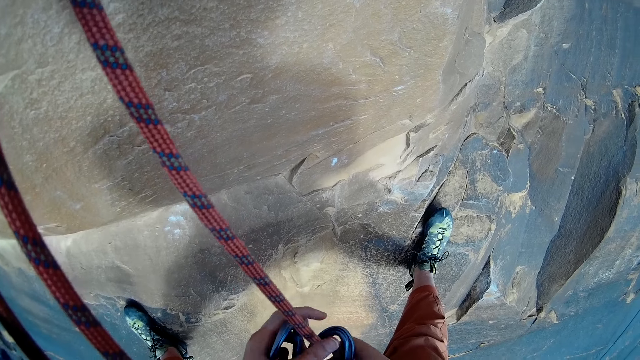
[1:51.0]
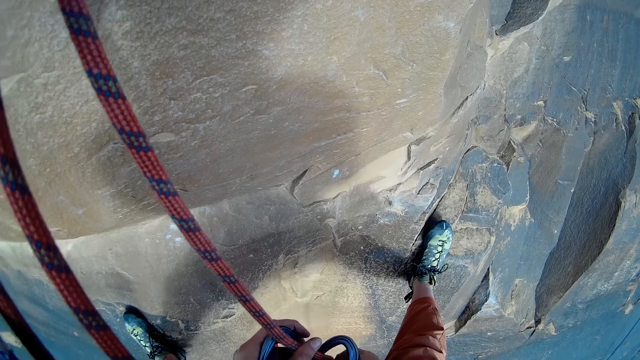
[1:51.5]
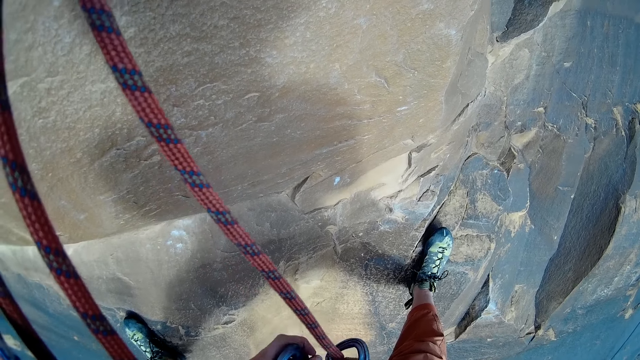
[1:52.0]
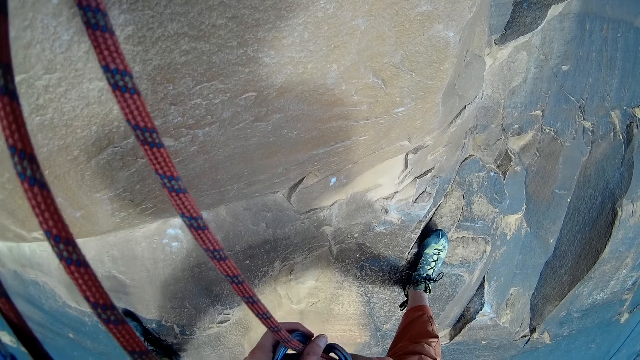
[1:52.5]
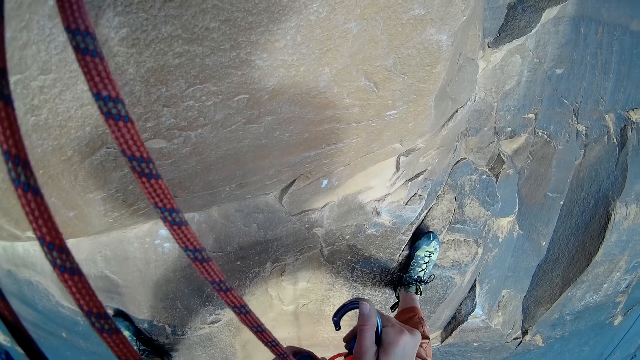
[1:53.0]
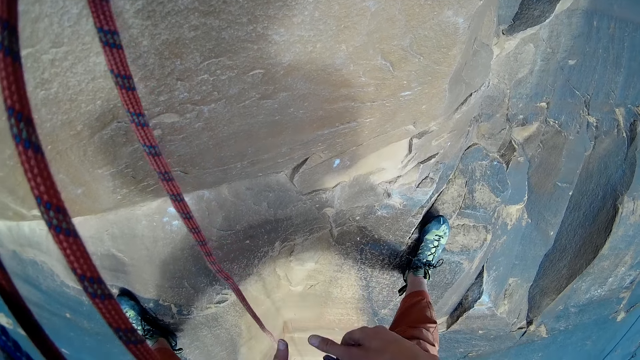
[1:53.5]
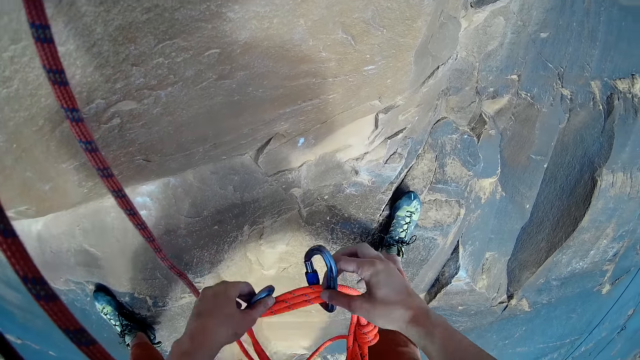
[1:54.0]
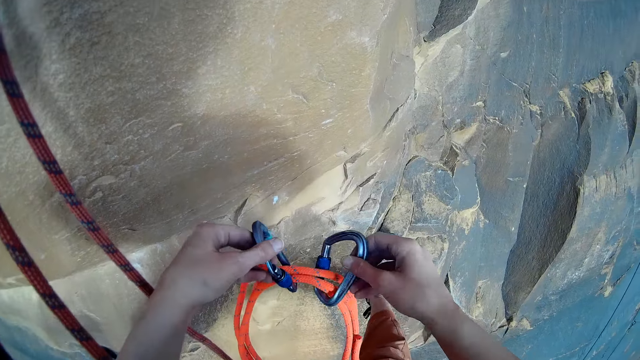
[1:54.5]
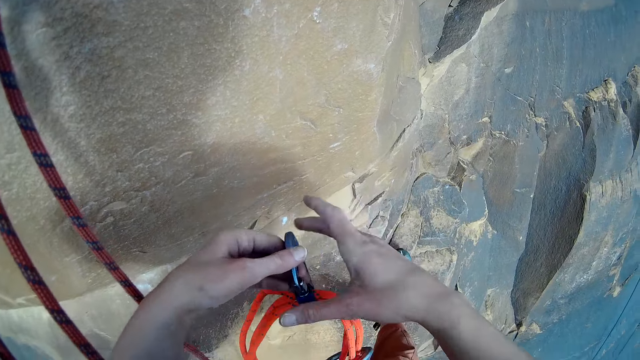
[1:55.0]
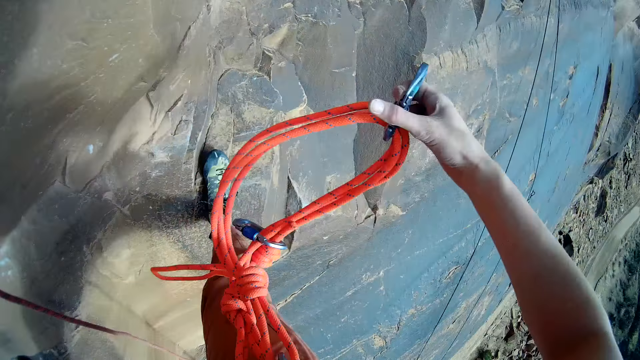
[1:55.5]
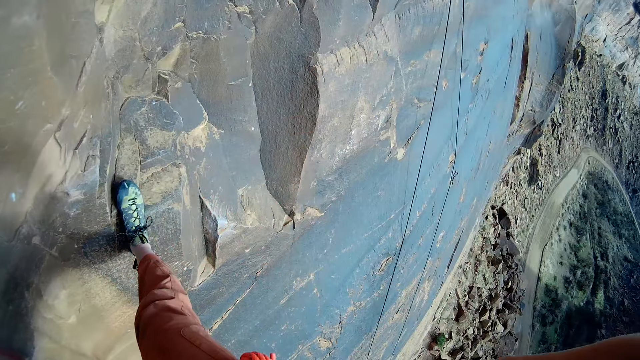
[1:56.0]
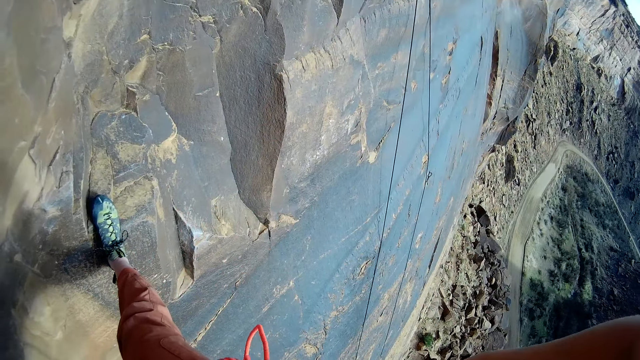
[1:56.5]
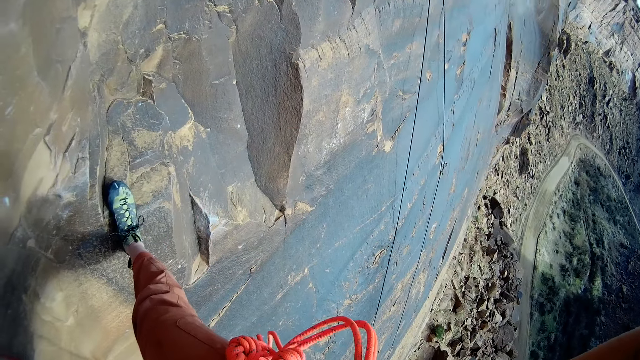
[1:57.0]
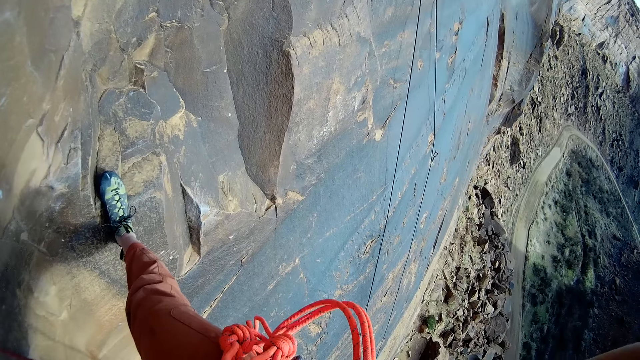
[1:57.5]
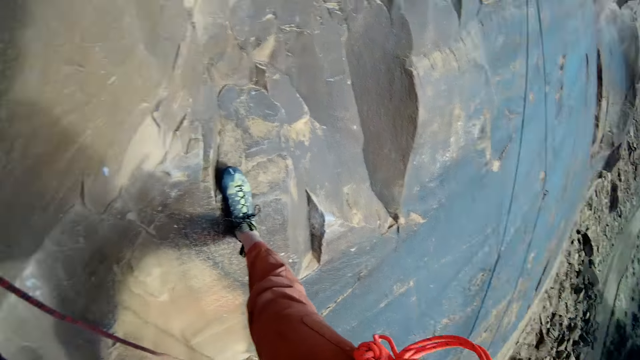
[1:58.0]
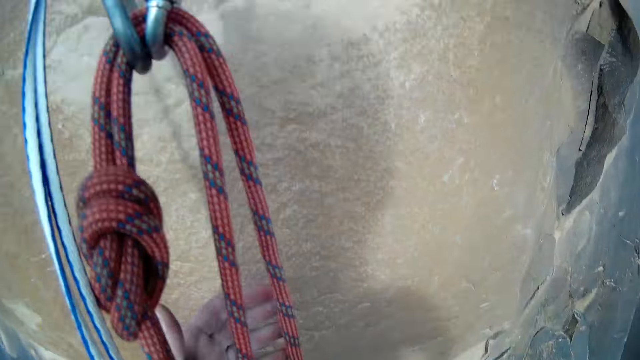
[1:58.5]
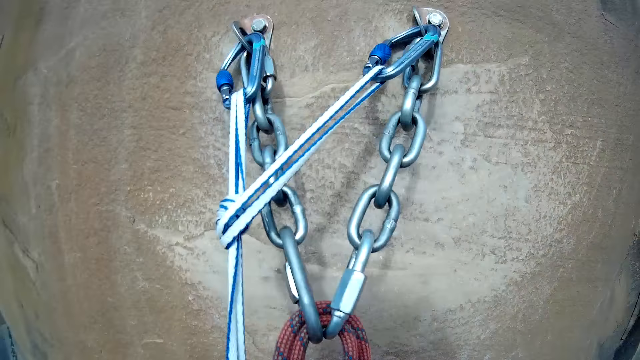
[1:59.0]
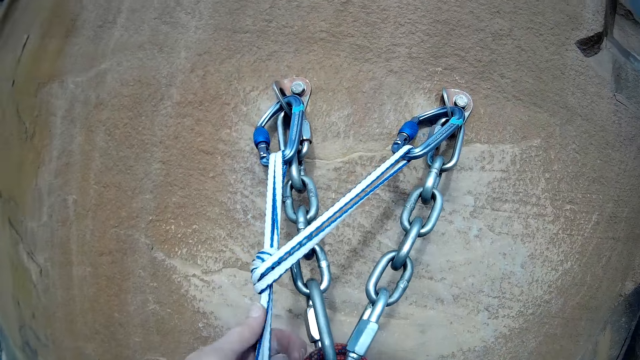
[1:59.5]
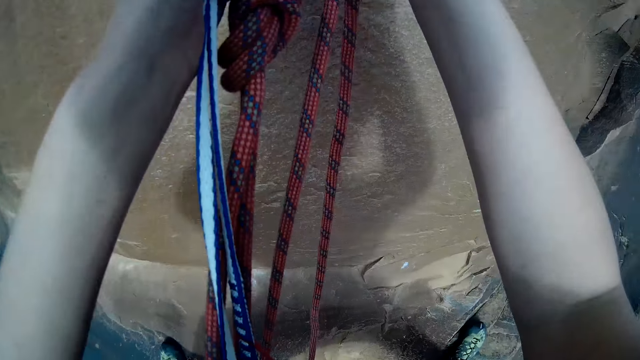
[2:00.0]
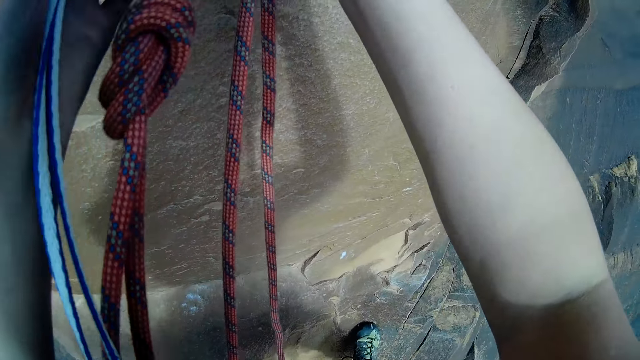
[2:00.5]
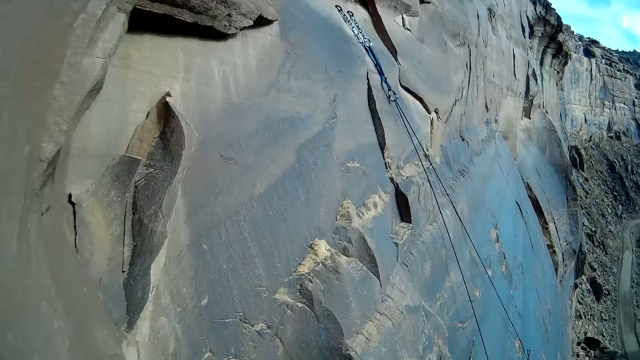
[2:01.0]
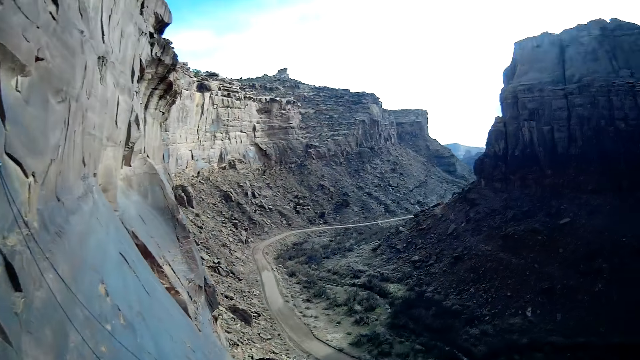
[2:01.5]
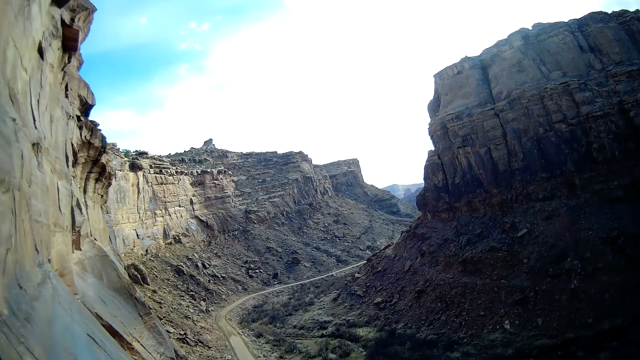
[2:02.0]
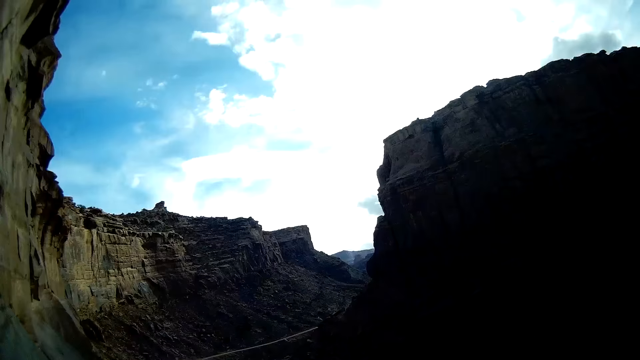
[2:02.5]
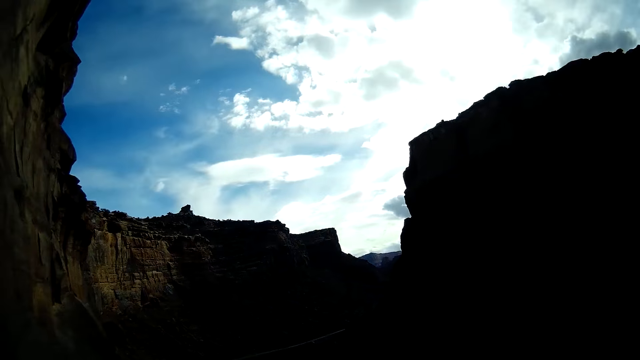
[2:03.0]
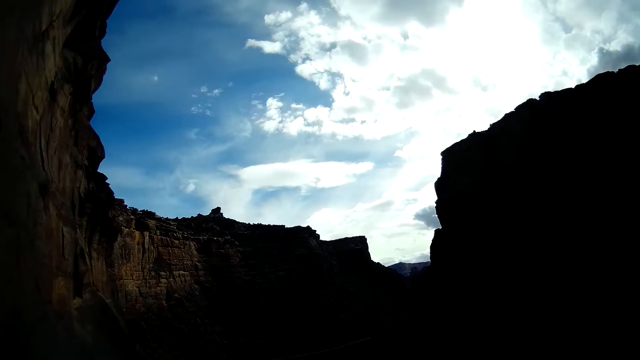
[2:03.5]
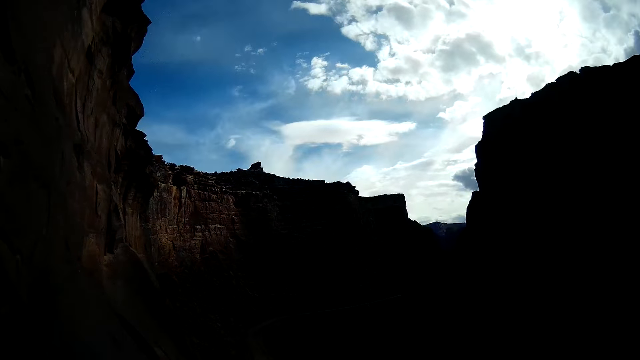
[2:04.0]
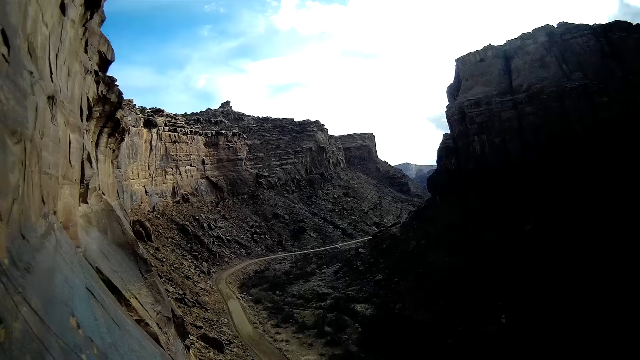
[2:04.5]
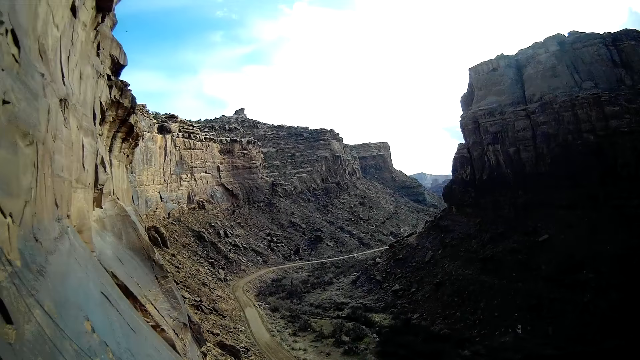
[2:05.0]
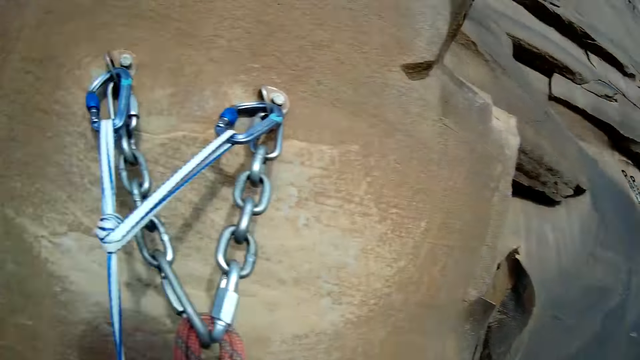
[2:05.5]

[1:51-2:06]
The camera wearer holds the snap hook. He holds the snap hooks. He hooks the carabiner to his waist strap with his hands. He holds the flyer belt. He looks on the road. He looks on the mountain. He looks at the sky.

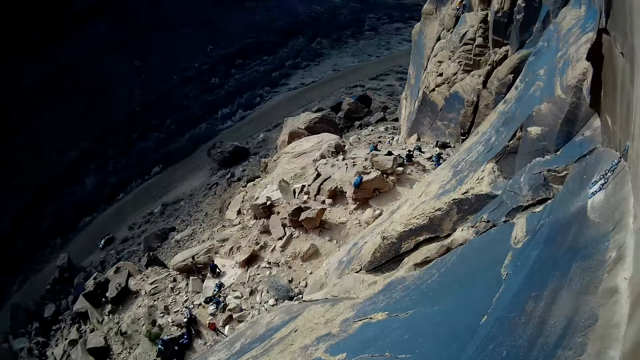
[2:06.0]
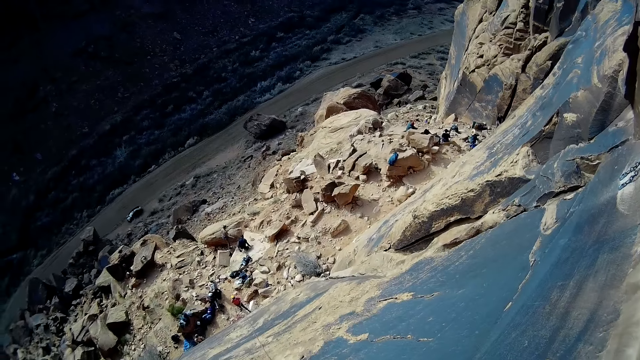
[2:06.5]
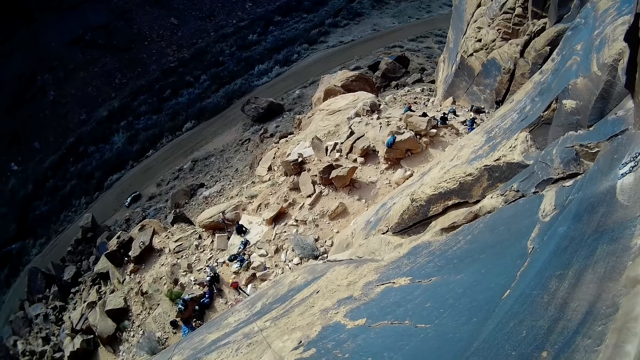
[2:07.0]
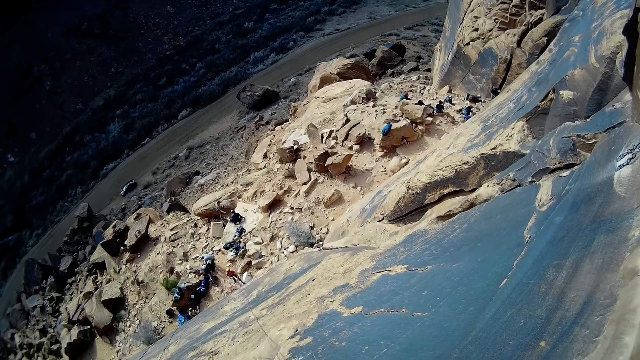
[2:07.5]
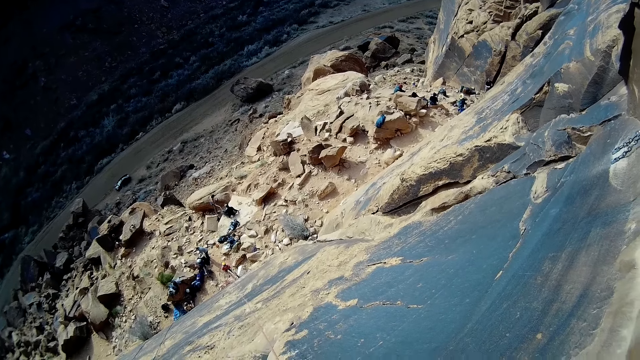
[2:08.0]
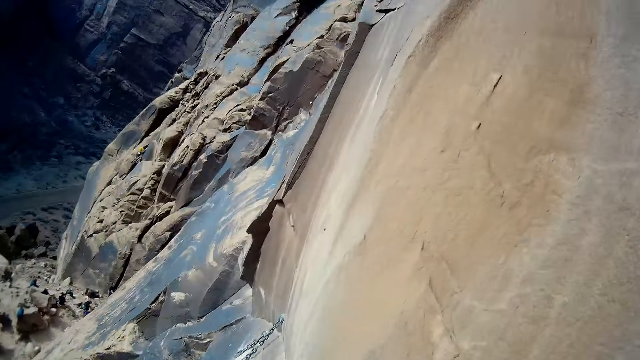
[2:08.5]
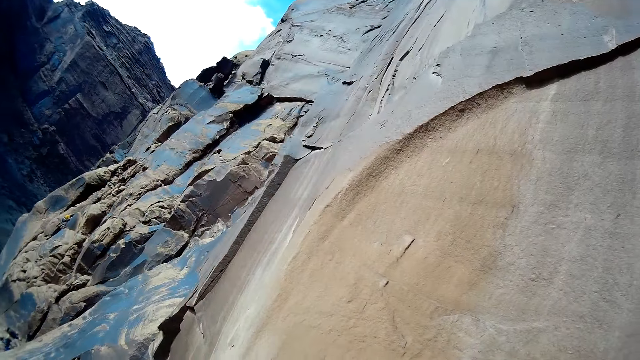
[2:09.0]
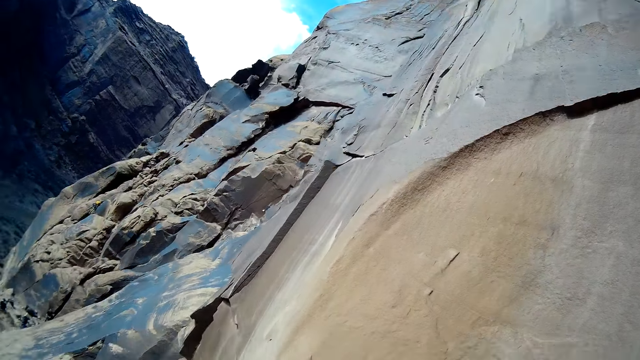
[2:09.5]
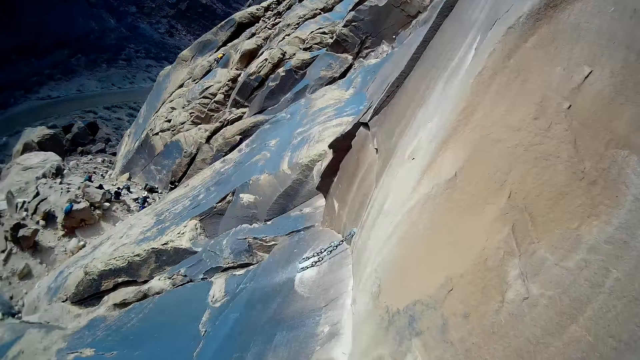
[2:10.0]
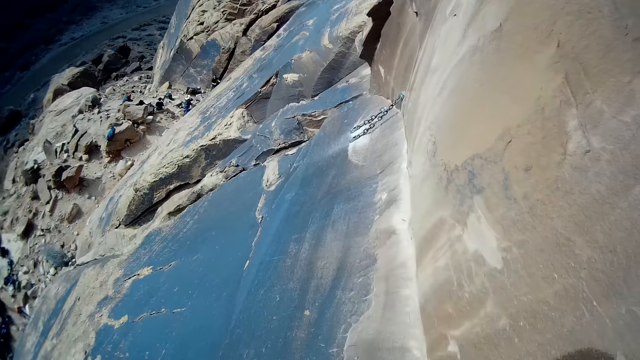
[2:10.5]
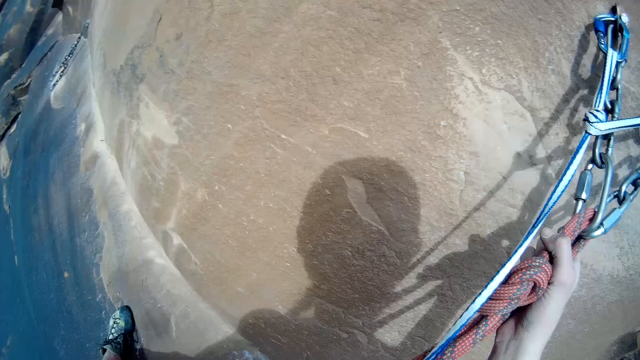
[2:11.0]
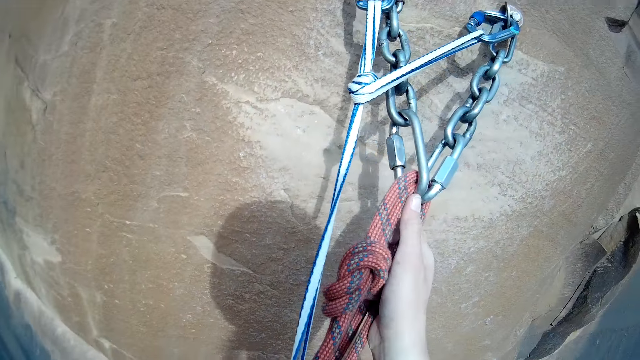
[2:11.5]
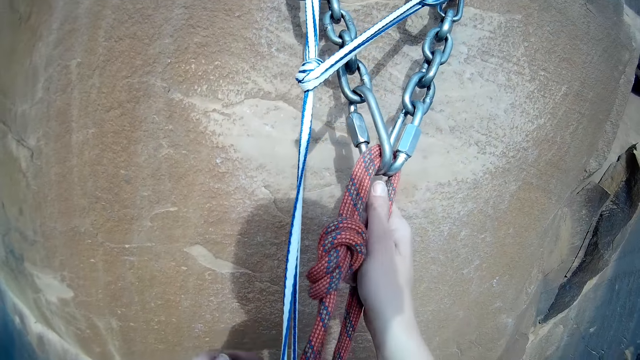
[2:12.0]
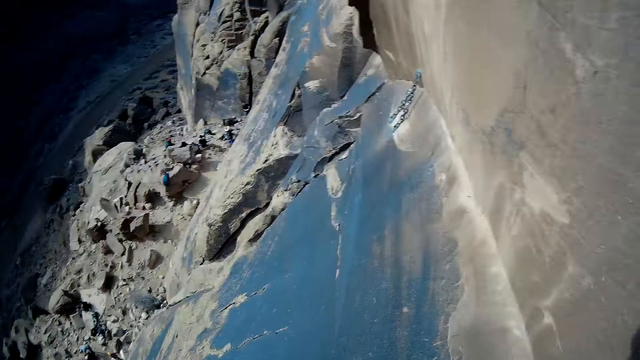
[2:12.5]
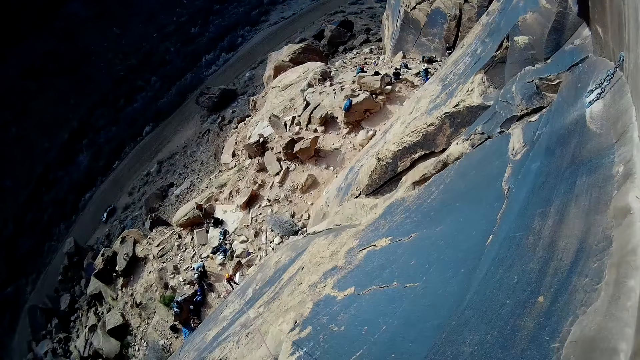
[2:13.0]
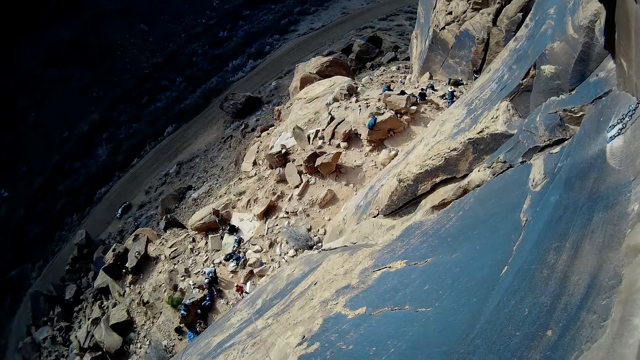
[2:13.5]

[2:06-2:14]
The camera wearer holds the climbing rope.
